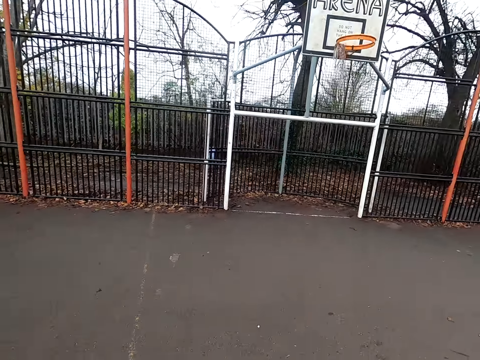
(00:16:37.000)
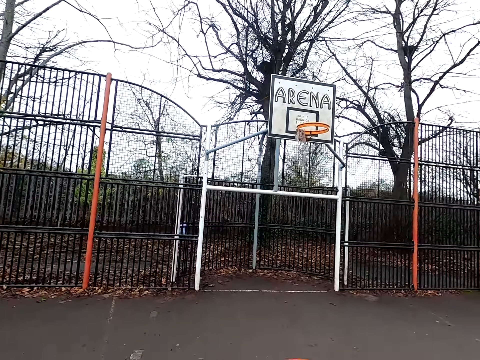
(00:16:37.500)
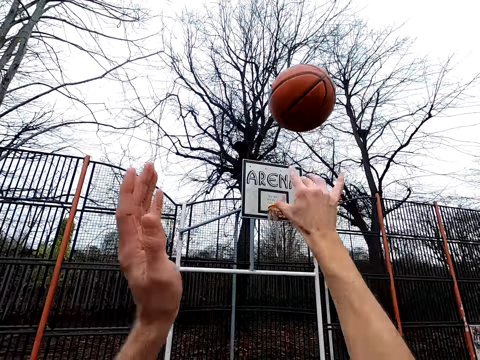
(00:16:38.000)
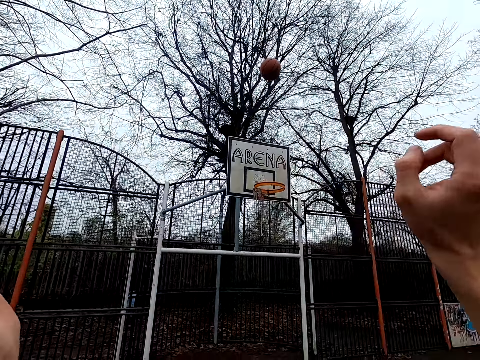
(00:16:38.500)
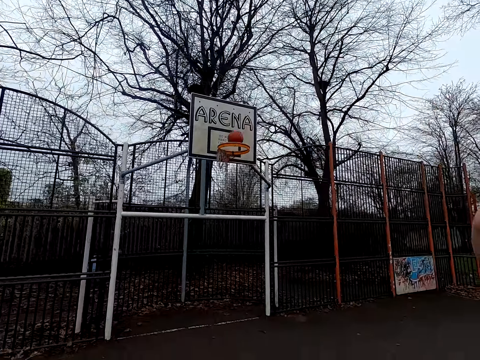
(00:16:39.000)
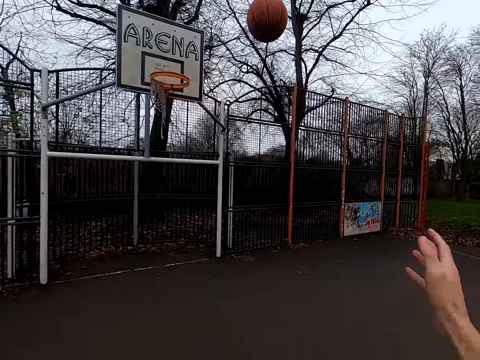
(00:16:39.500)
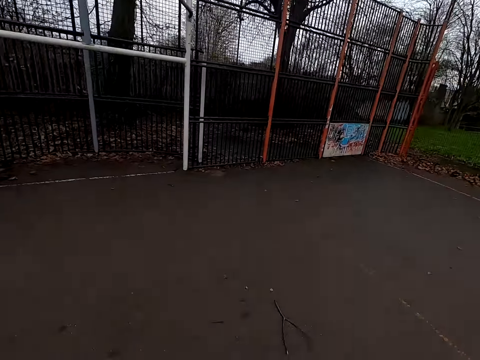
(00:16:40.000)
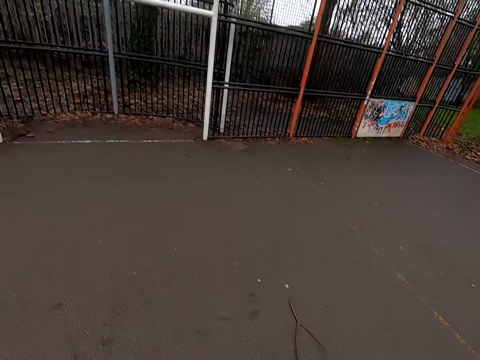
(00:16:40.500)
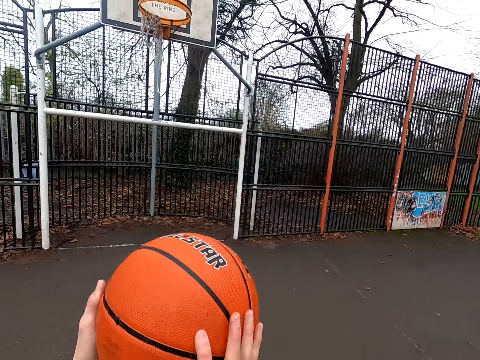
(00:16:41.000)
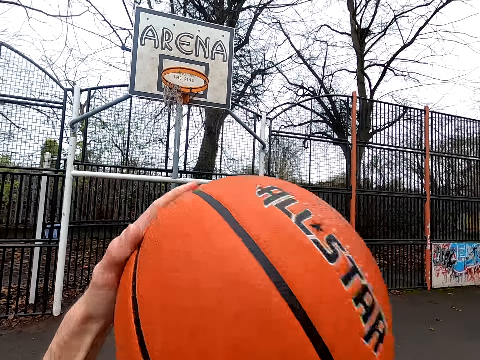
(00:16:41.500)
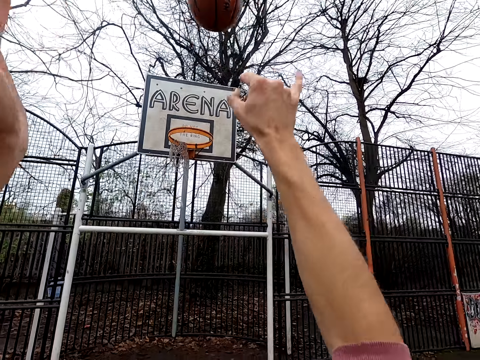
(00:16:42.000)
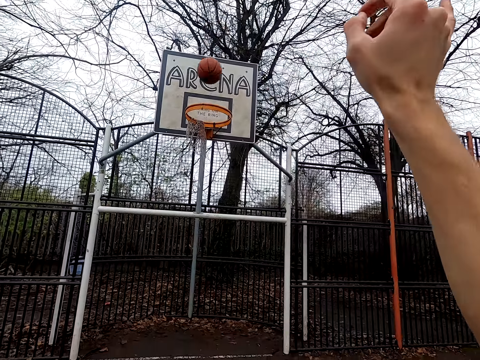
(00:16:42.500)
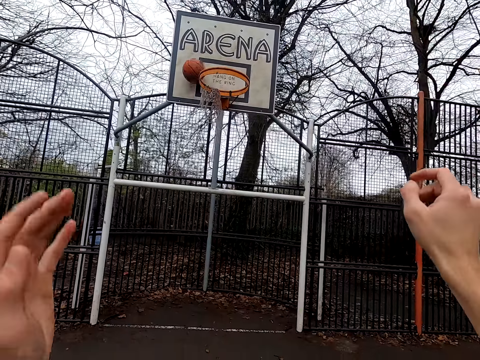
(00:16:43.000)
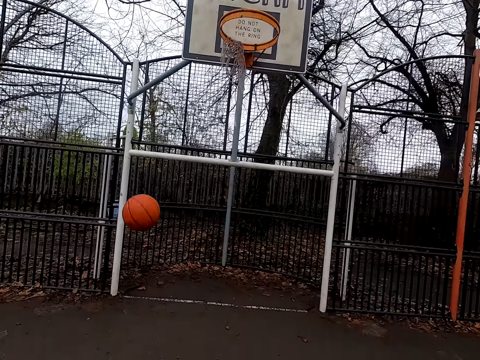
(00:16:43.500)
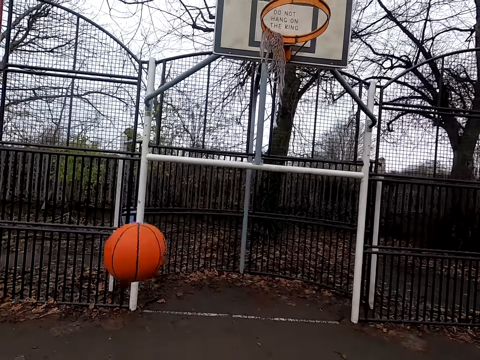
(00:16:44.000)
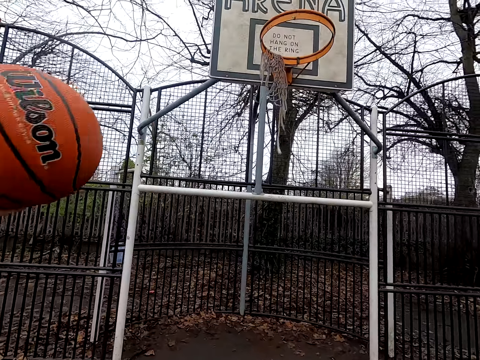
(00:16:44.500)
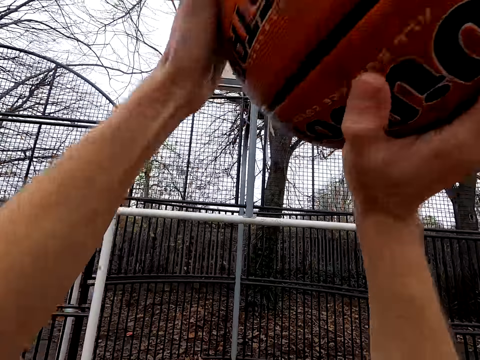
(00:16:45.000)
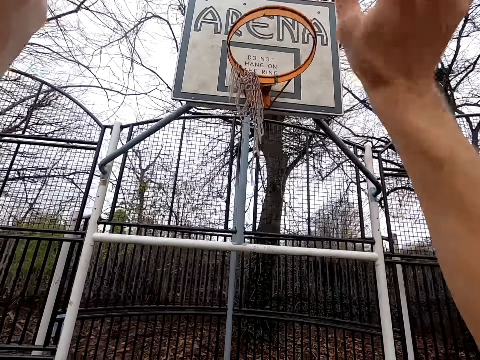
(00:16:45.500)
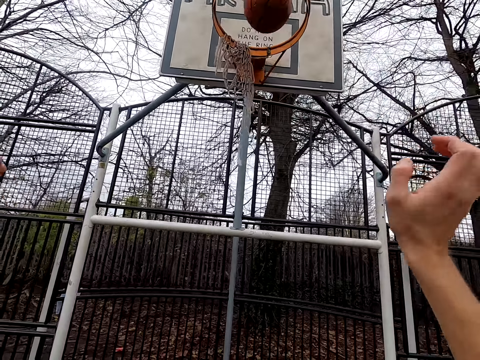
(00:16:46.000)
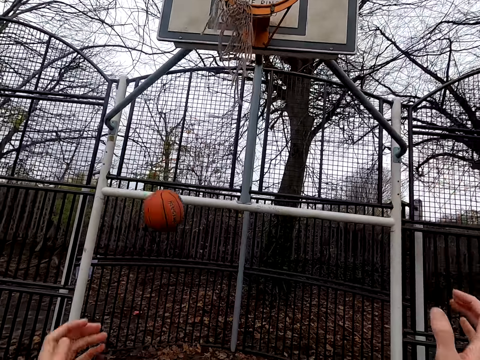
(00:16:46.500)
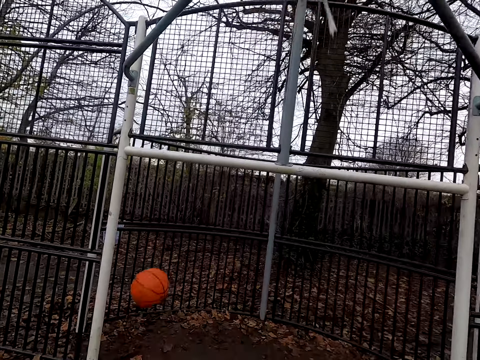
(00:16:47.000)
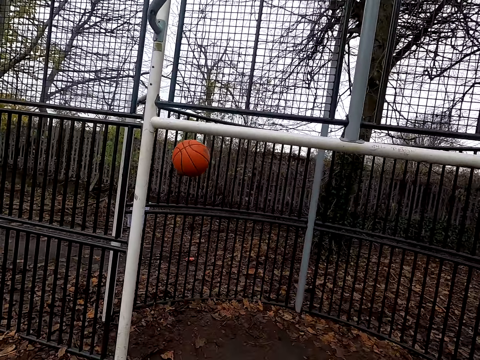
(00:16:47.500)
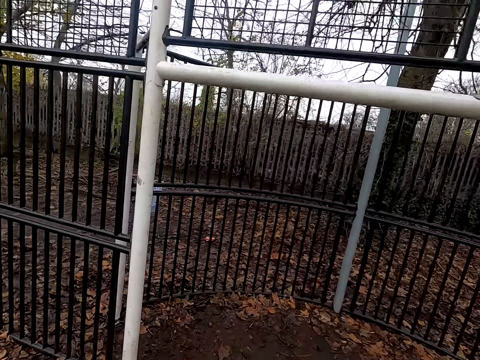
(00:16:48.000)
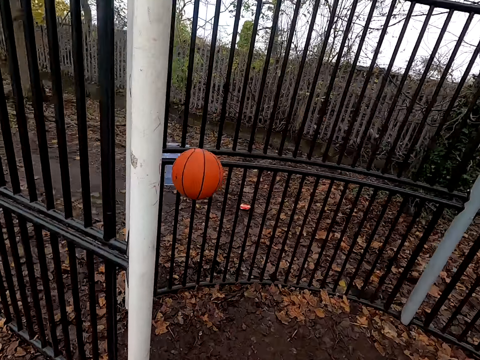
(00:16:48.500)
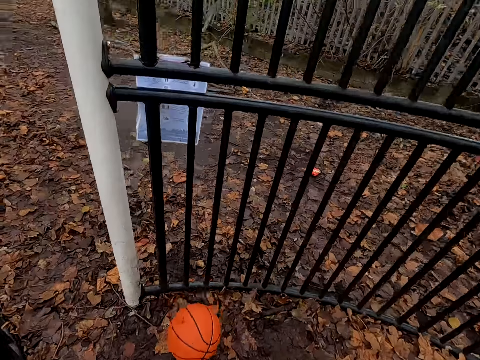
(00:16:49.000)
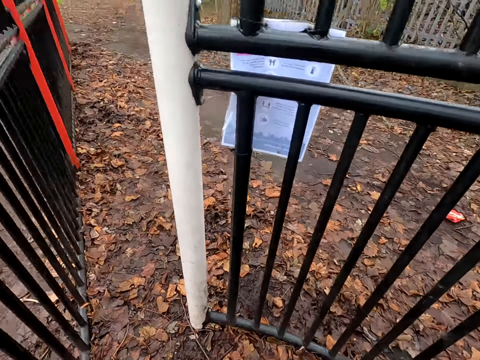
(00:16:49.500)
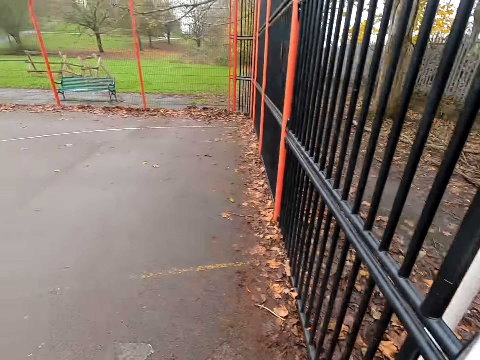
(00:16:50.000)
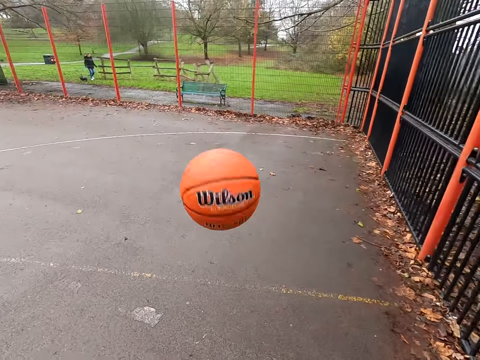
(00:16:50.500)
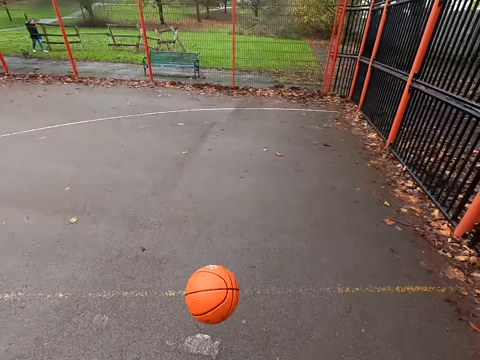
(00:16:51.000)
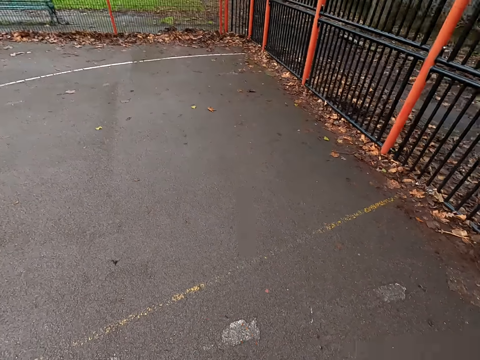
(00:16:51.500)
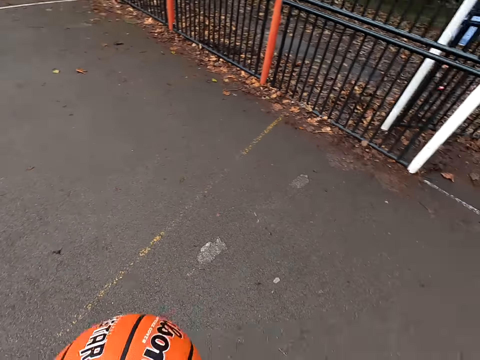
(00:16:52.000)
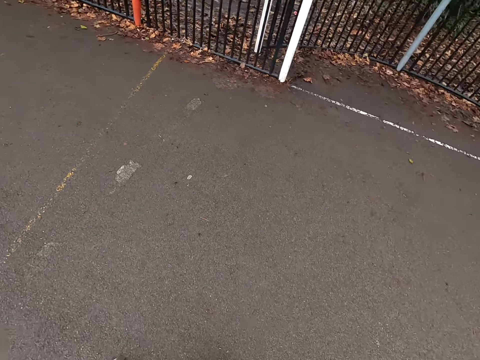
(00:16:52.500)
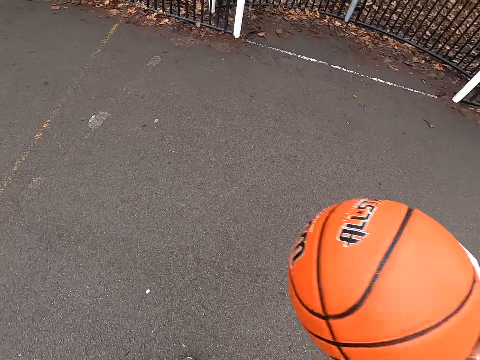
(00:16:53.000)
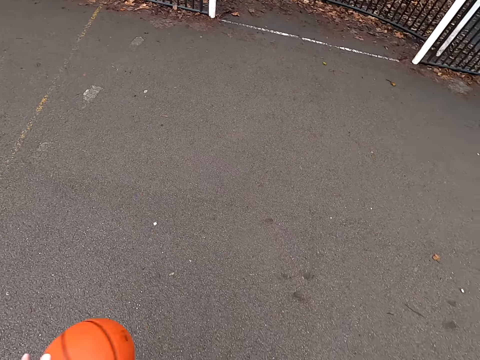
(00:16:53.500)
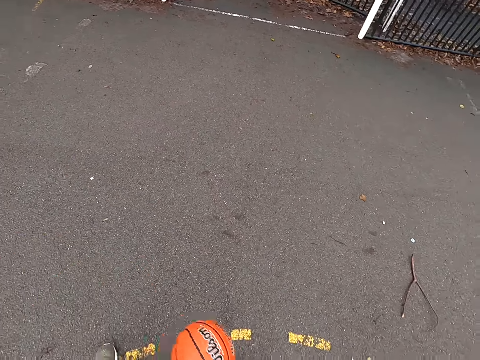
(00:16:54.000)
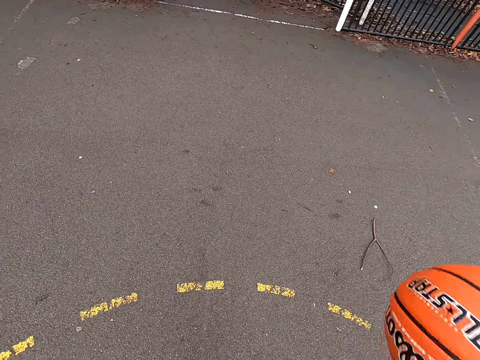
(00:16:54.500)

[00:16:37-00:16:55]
The camera wearer bounces the ball. They throw the ball. They take the ball. They bounce the ball. They throw the ball. They take the ball. They shoot the ball. They walk around. They take the ball. They walk around. They bounce the ball.

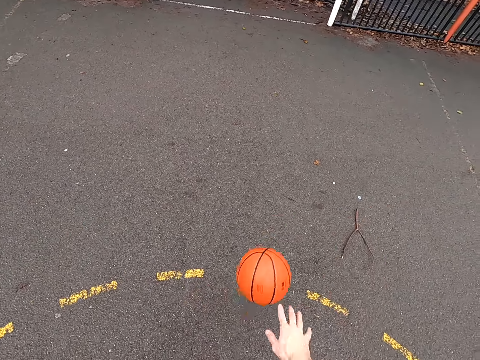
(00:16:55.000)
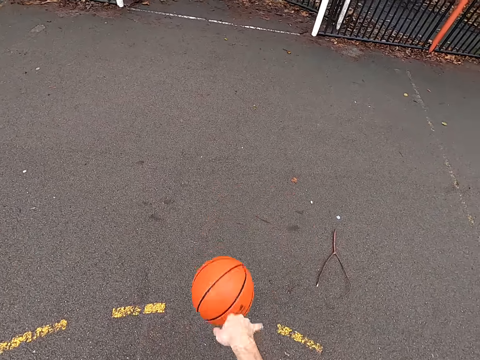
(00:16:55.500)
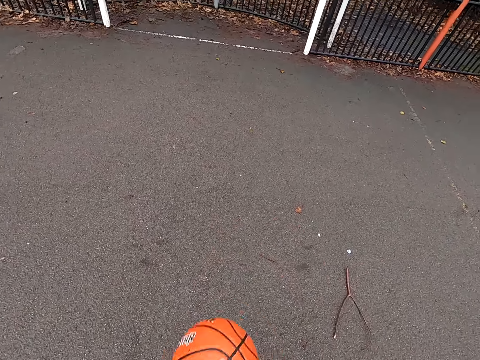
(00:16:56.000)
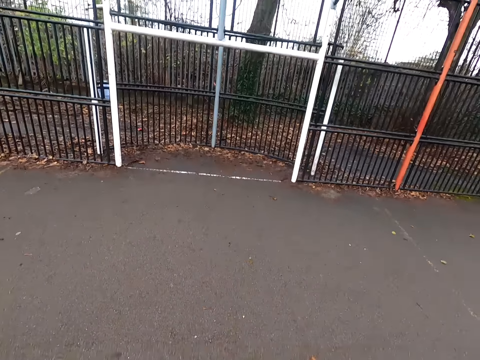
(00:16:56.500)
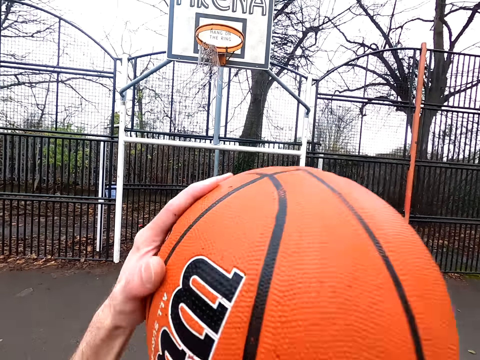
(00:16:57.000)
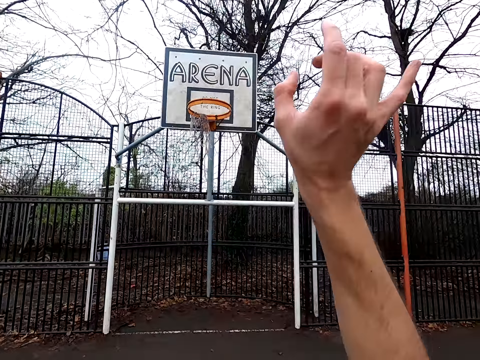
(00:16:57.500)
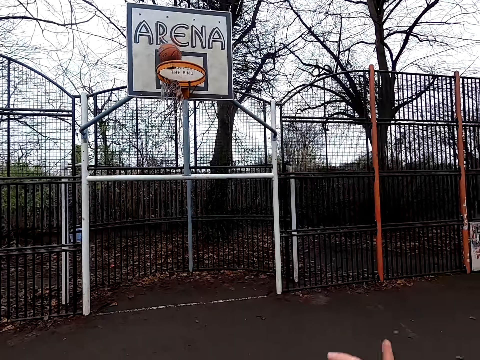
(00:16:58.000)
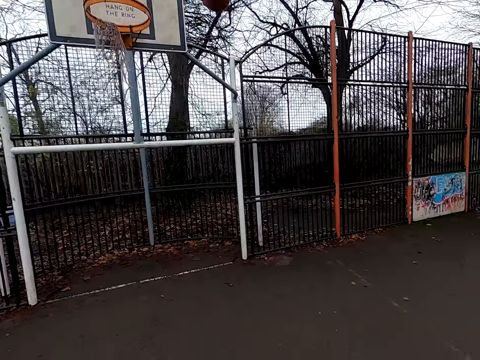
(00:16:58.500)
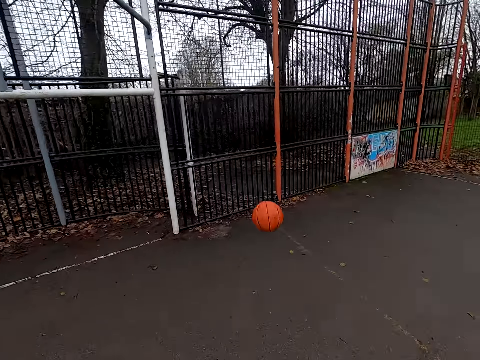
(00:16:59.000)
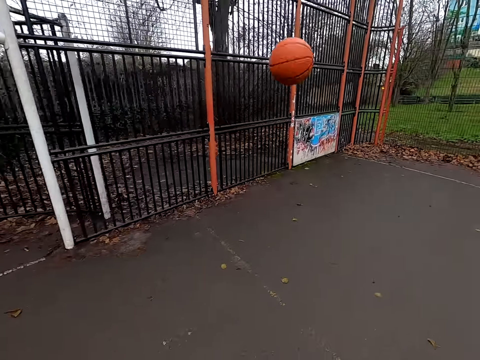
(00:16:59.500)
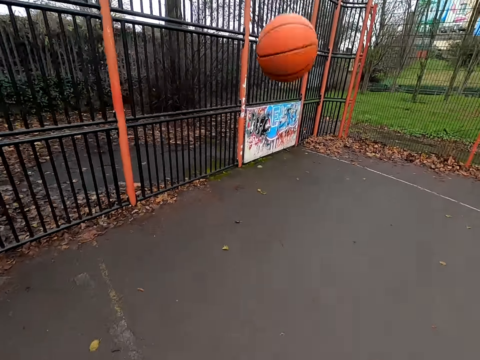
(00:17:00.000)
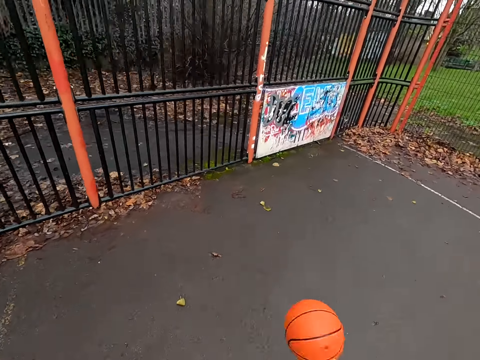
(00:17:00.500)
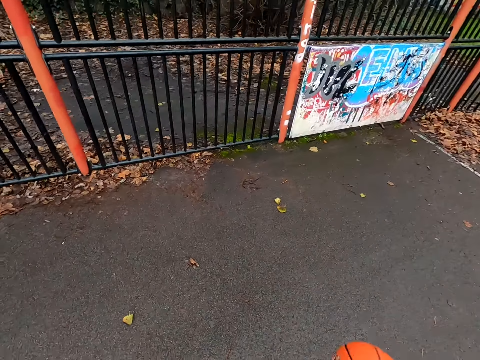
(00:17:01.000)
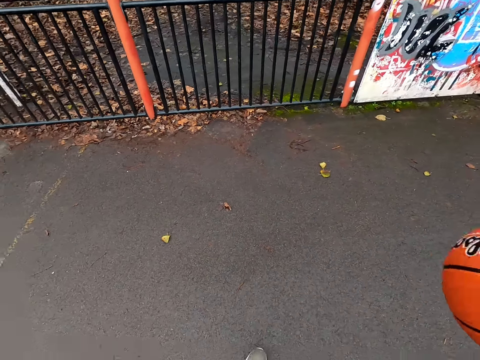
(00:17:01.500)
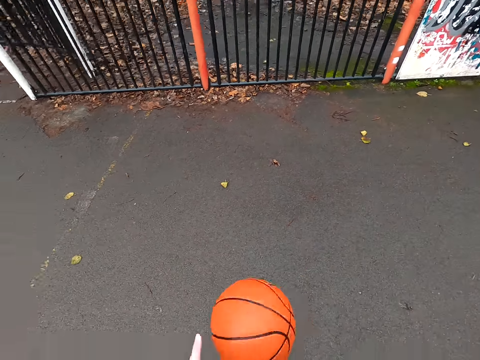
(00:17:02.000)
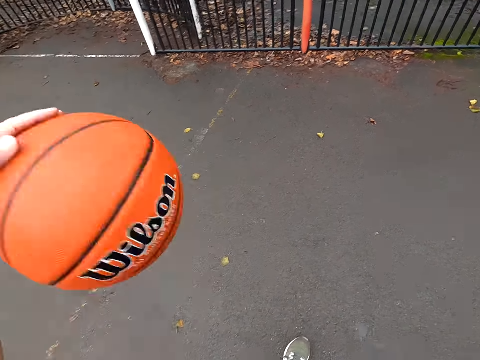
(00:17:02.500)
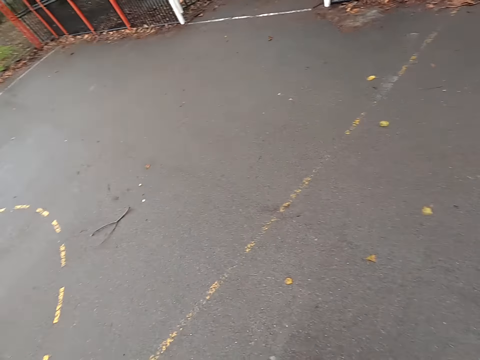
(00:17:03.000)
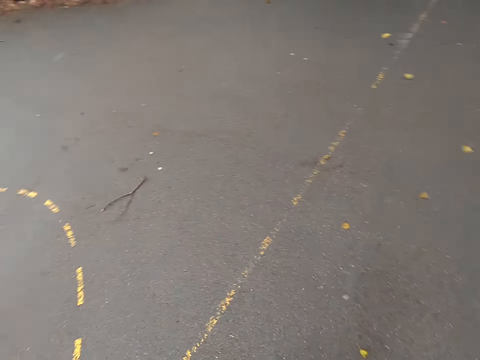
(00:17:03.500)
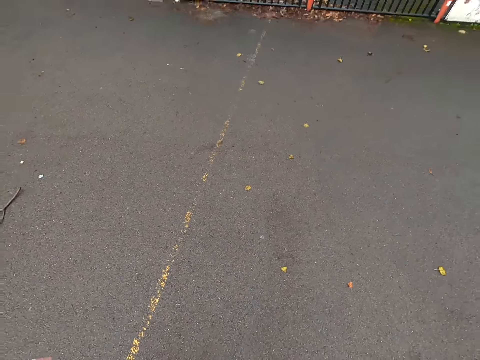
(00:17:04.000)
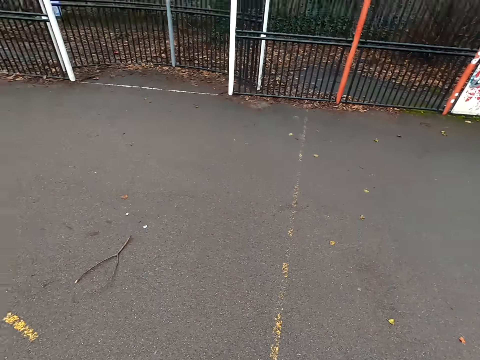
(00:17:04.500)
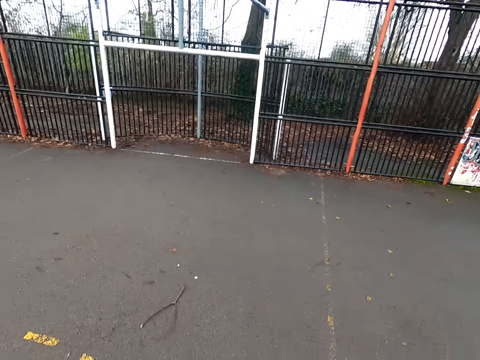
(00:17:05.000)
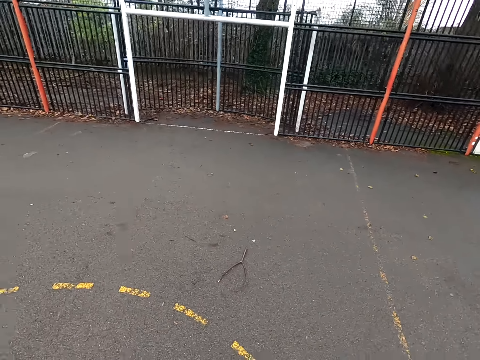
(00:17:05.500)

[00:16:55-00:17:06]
The camera wearer throws the ball. They walk around. They bounce the ball.
